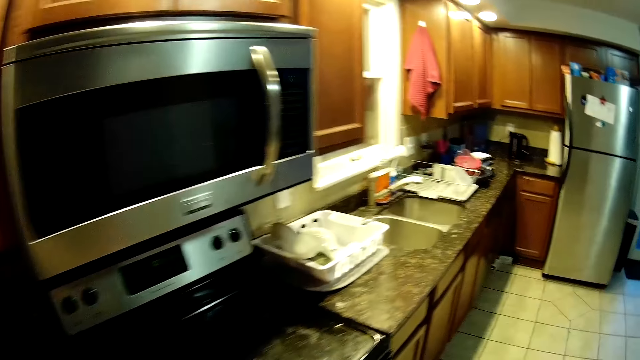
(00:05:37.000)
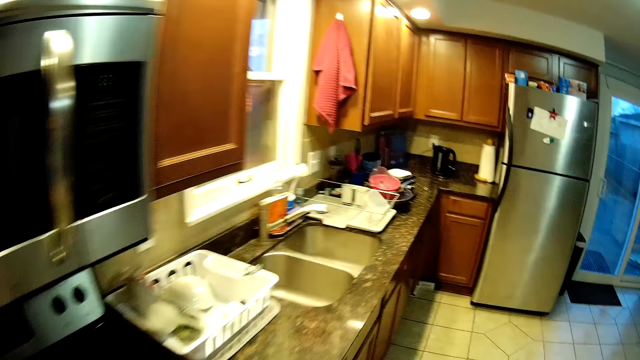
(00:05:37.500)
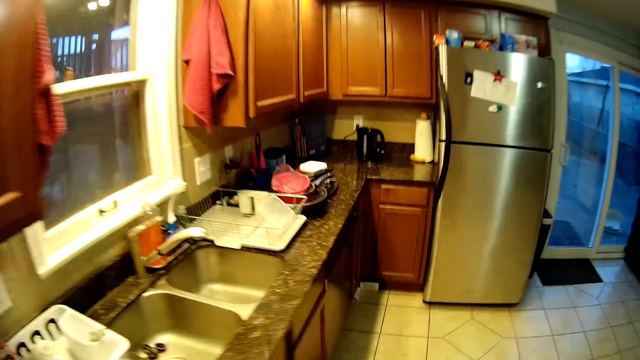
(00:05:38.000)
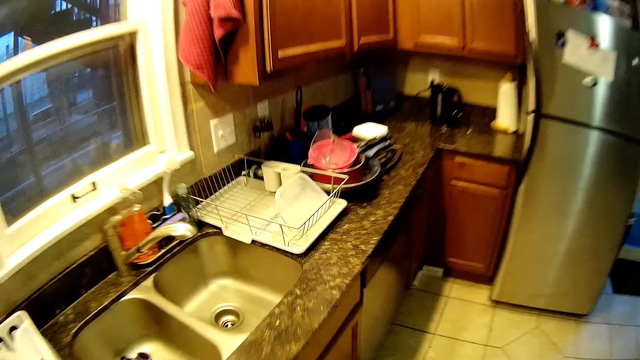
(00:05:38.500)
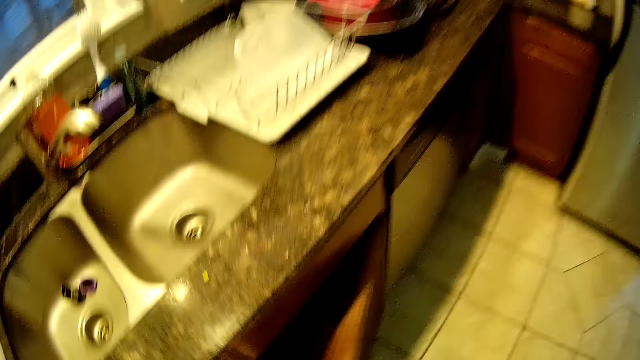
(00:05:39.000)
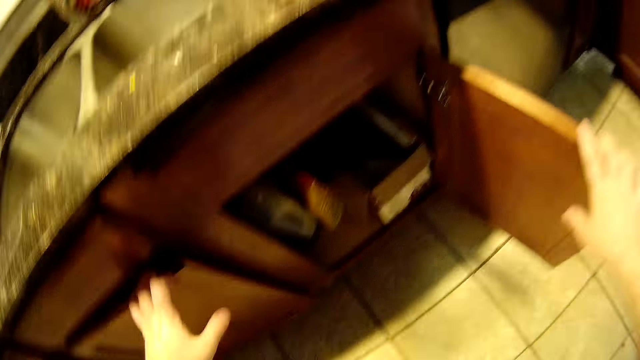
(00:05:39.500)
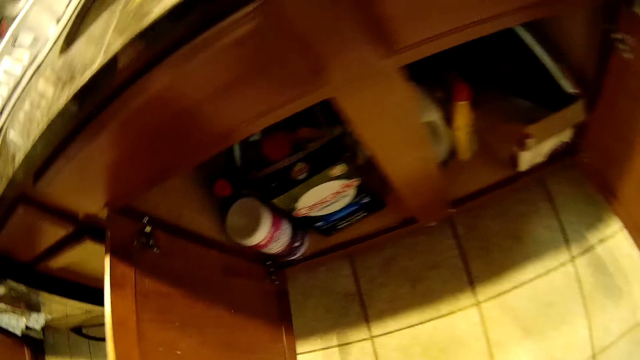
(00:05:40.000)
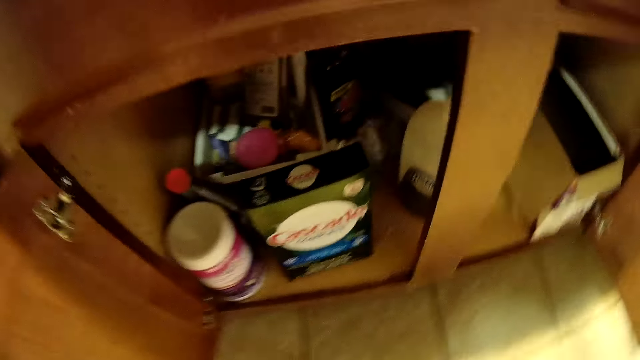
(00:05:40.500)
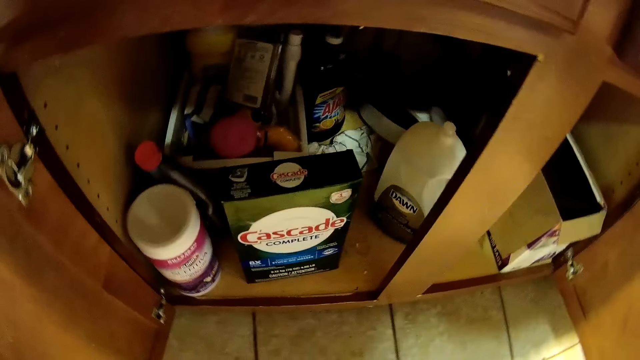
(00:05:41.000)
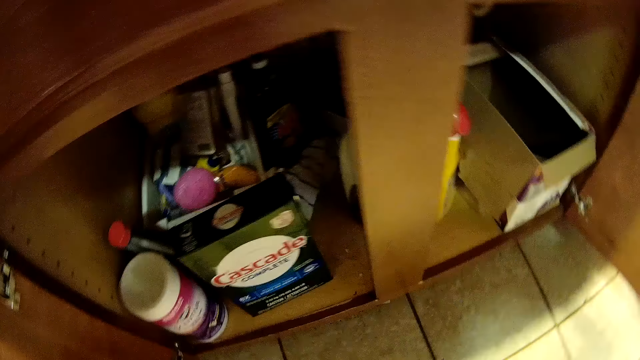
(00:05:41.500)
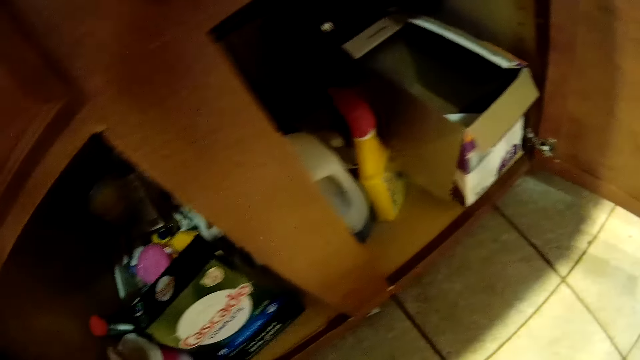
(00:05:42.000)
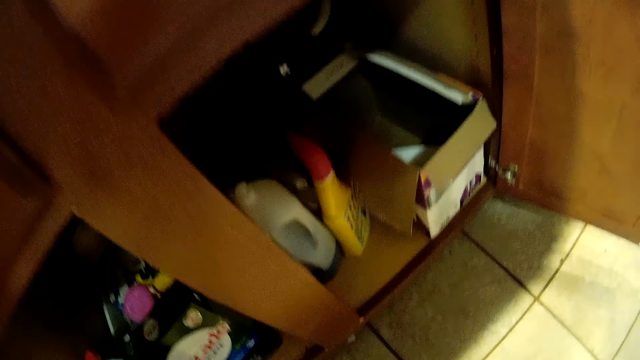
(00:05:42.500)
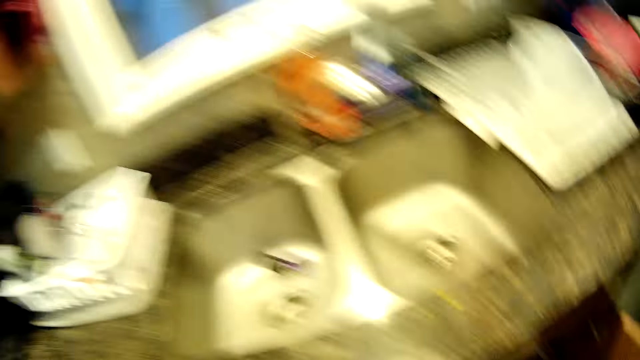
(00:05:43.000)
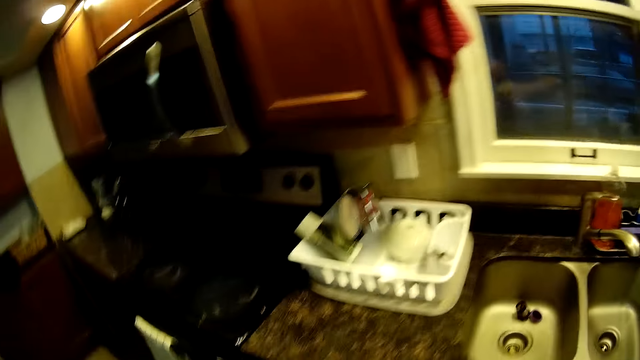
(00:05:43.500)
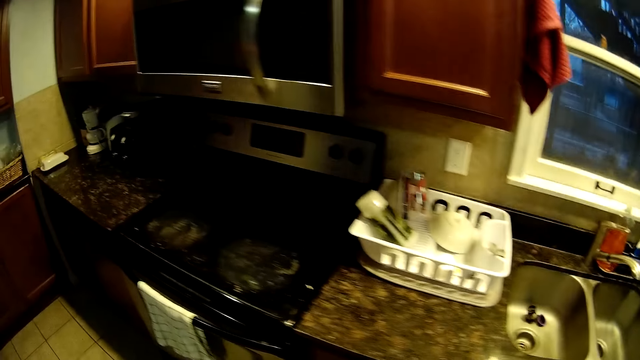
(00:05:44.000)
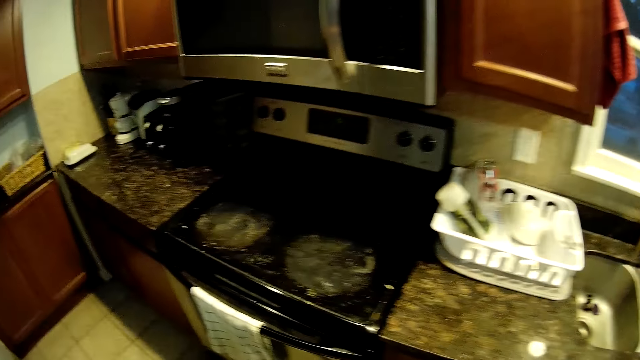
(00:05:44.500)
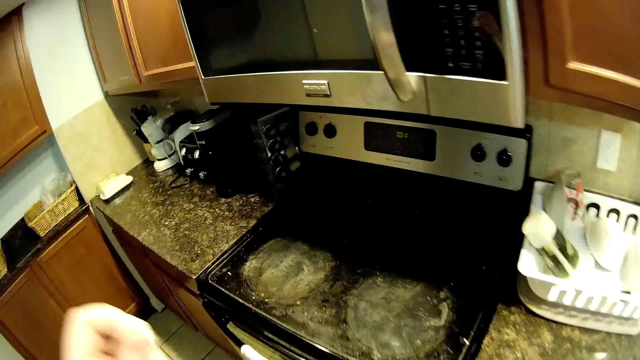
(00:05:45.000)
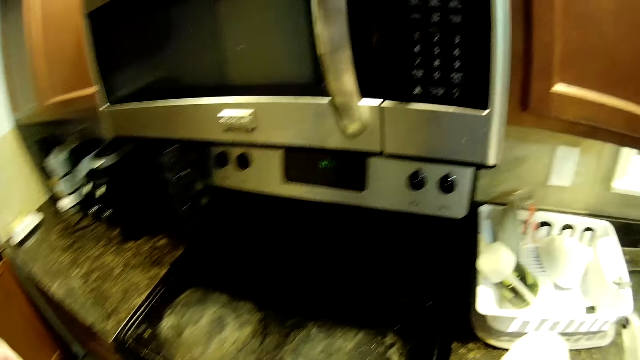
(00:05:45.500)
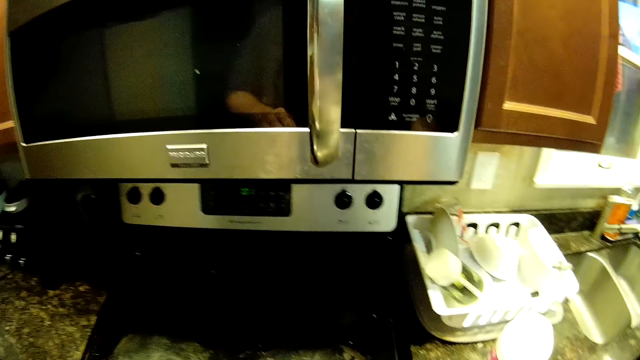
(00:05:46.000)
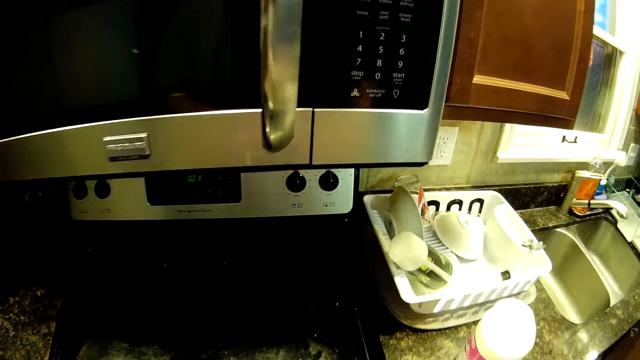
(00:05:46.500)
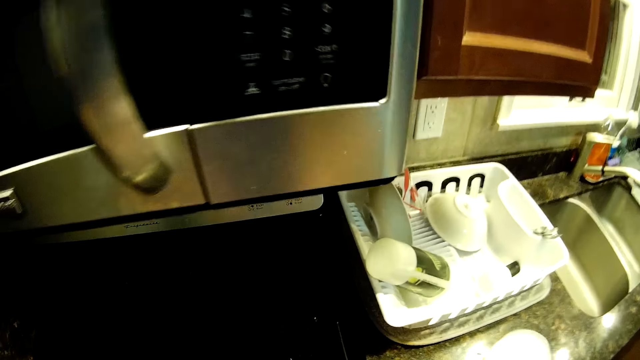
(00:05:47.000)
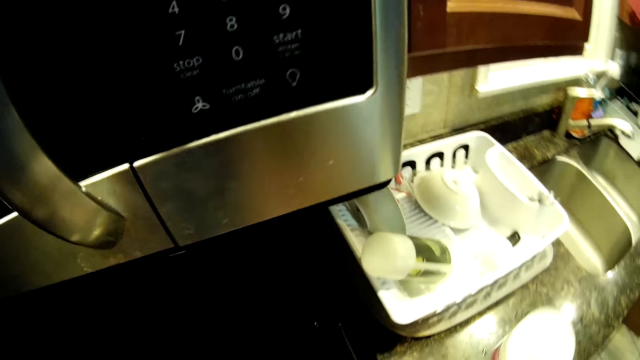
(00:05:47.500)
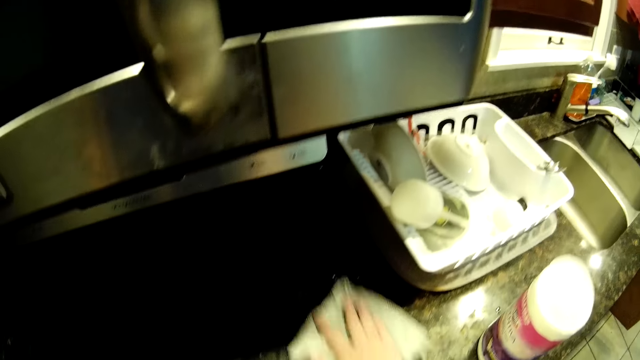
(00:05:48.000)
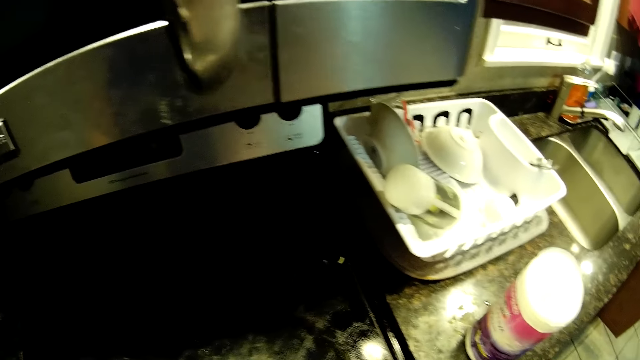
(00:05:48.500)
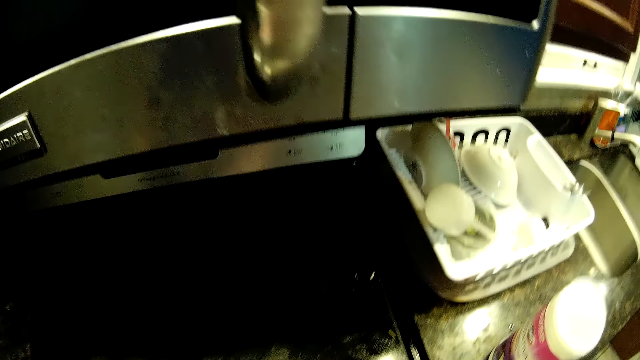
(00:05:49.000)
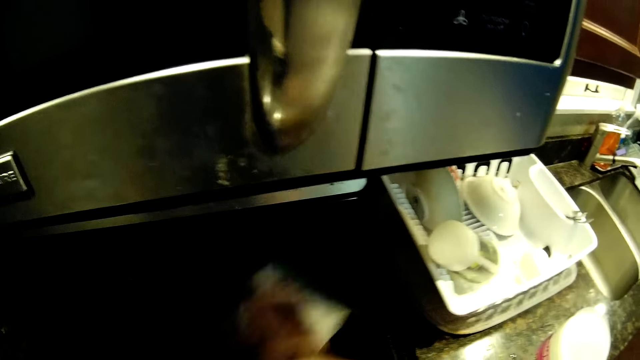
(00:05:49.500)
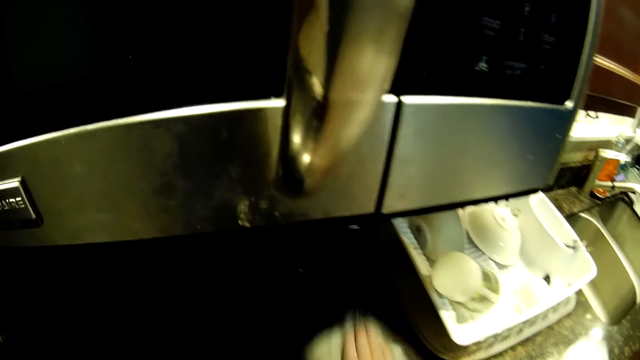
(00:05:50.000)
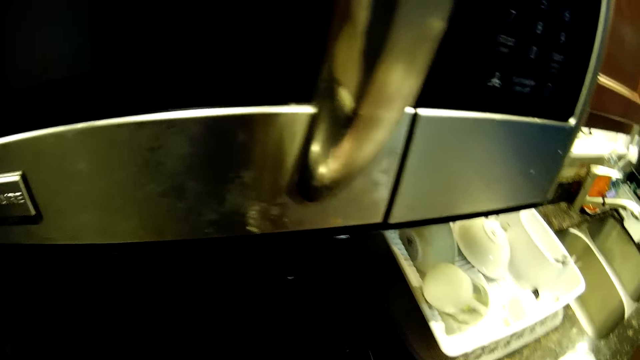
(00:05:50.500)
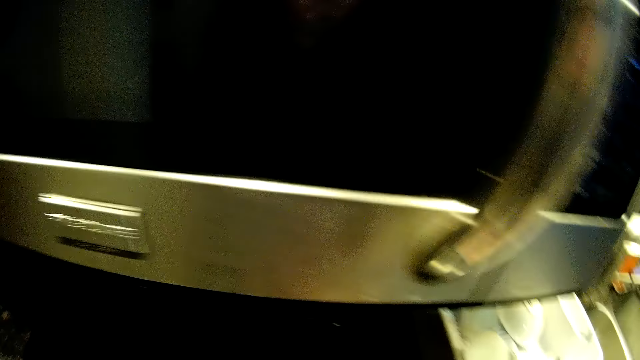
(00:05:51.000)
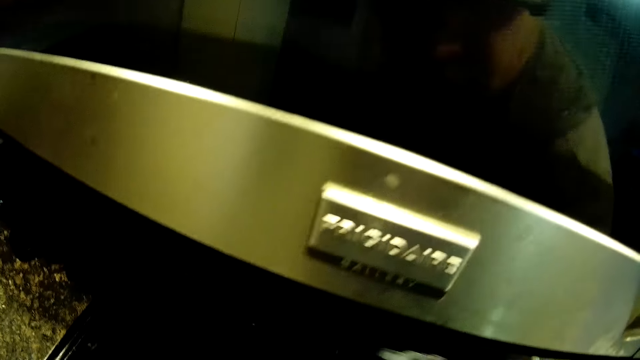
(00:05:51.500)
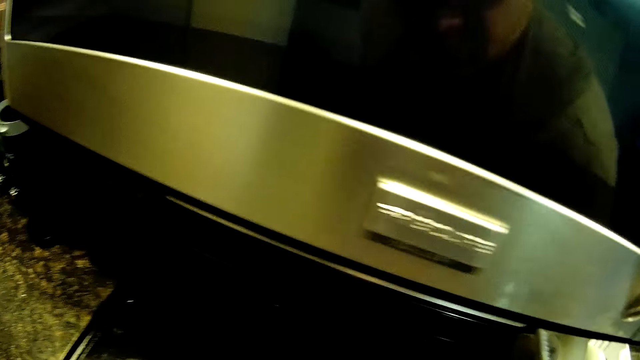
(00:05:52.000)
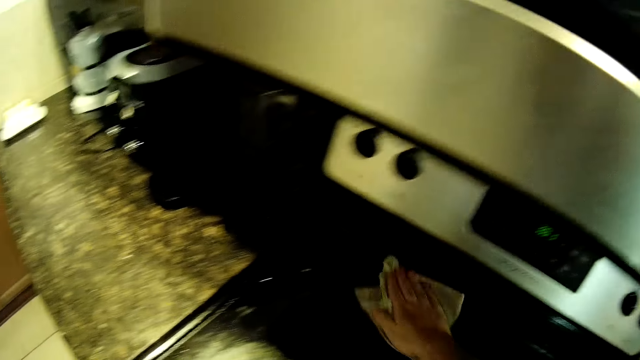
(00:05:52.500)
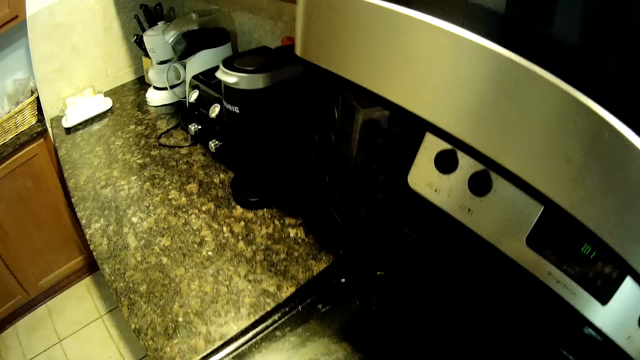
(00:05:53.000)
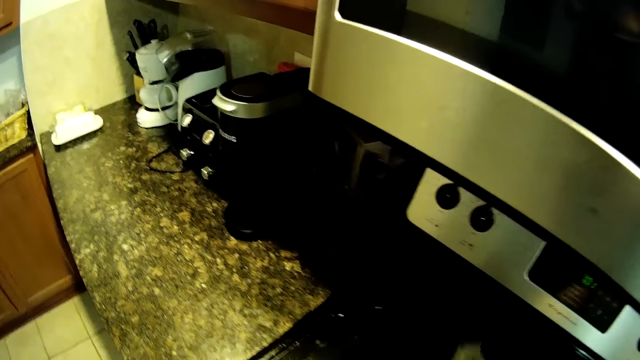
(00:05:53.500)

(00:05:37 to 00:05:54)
The camera wearer opens the cabinet under the sink. They take out the cleaning detergent, walk in the house, and close the cabinet. They spray the stove. They wipe the stove.

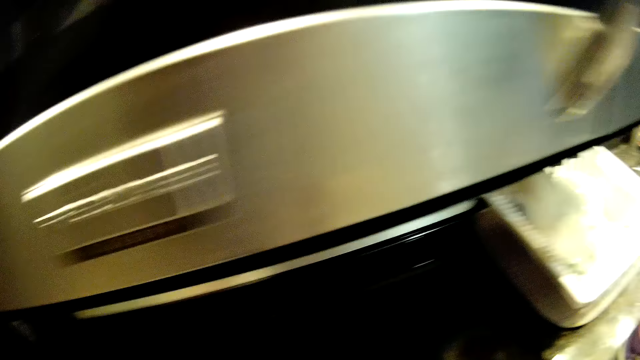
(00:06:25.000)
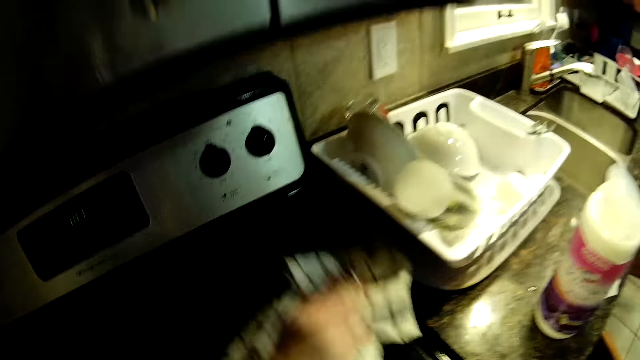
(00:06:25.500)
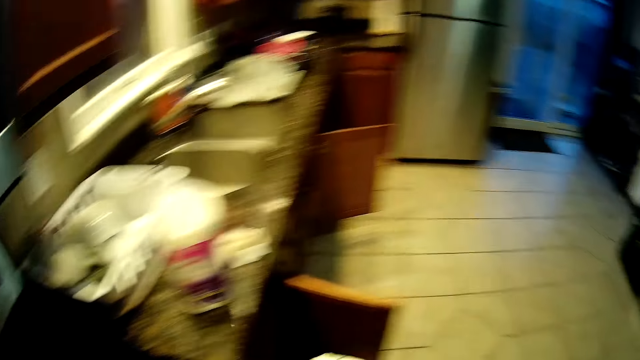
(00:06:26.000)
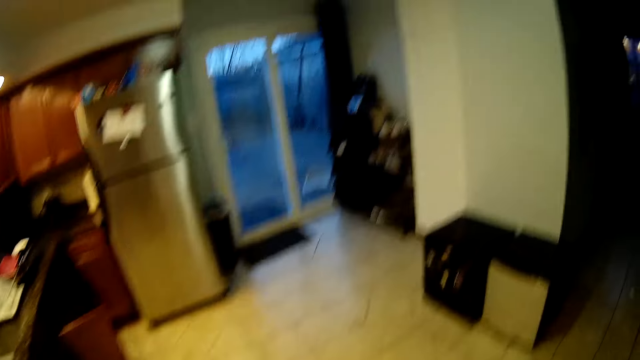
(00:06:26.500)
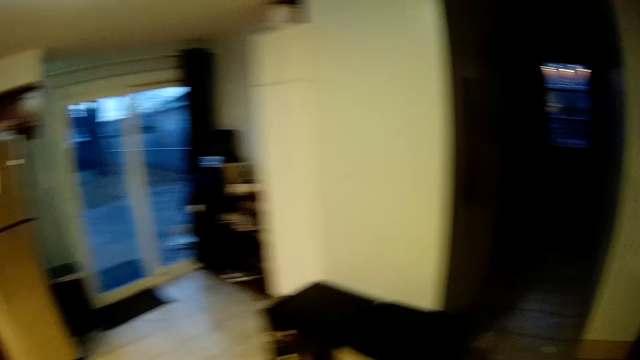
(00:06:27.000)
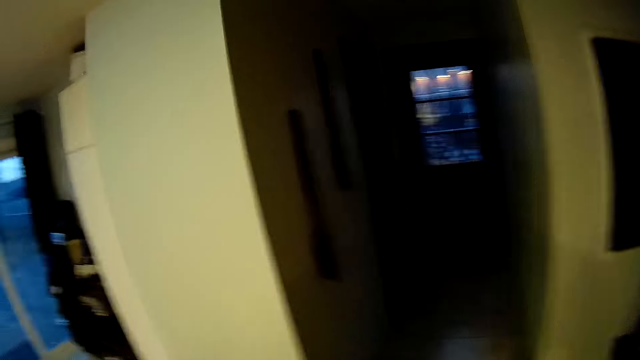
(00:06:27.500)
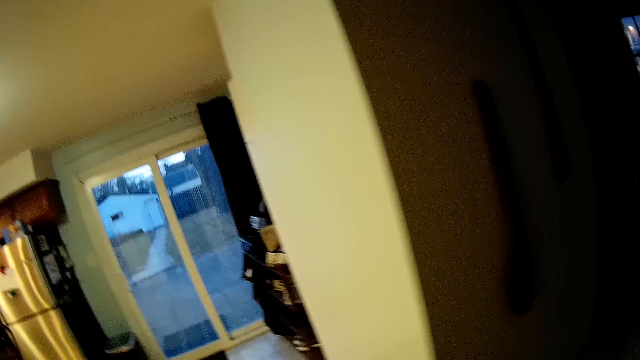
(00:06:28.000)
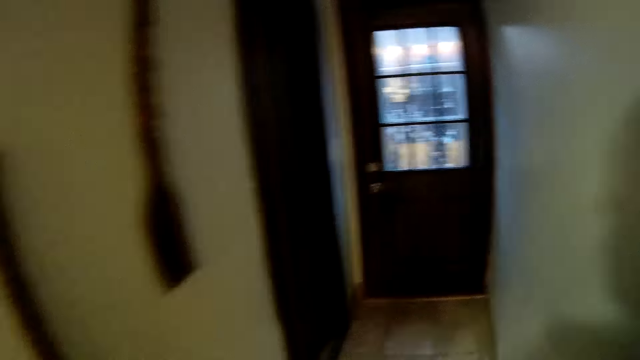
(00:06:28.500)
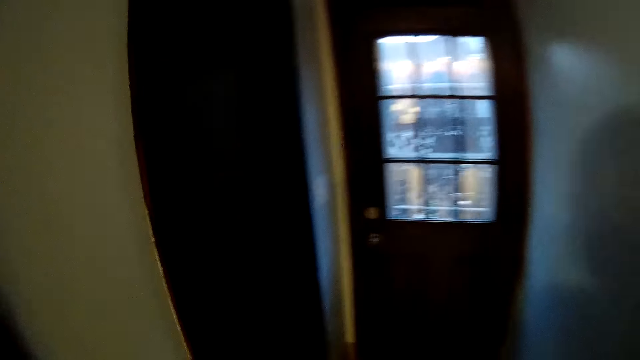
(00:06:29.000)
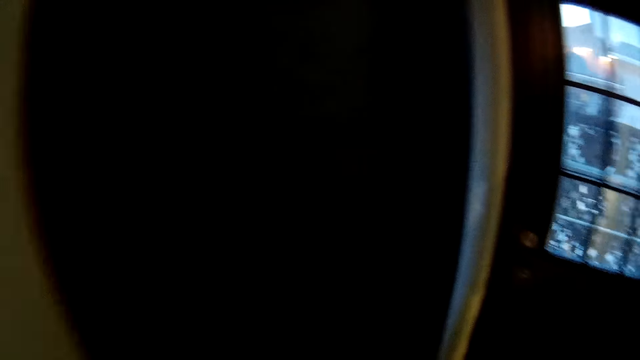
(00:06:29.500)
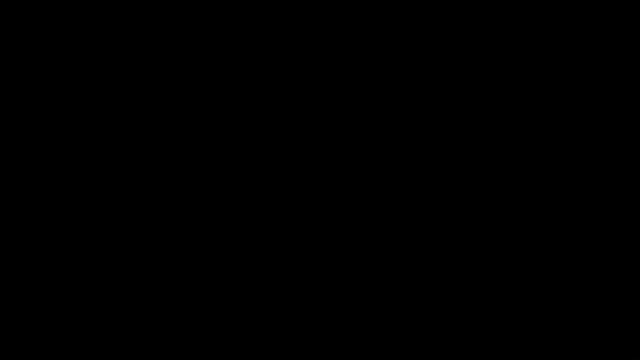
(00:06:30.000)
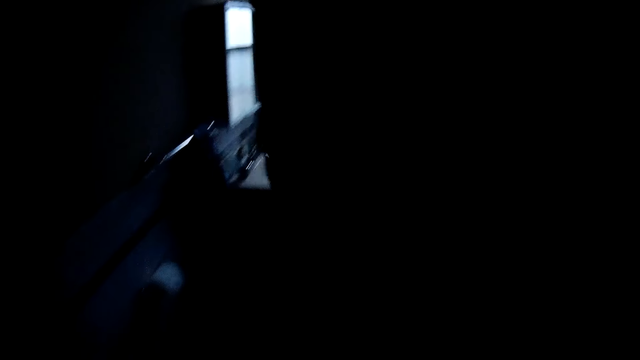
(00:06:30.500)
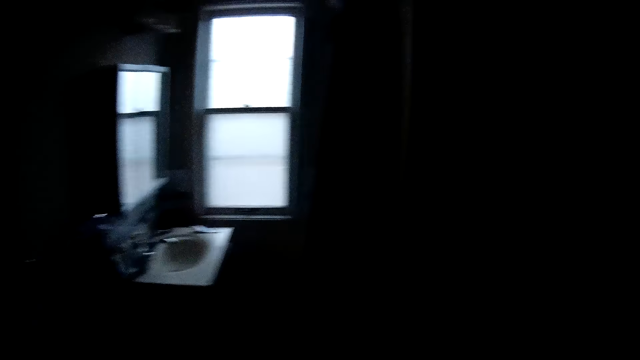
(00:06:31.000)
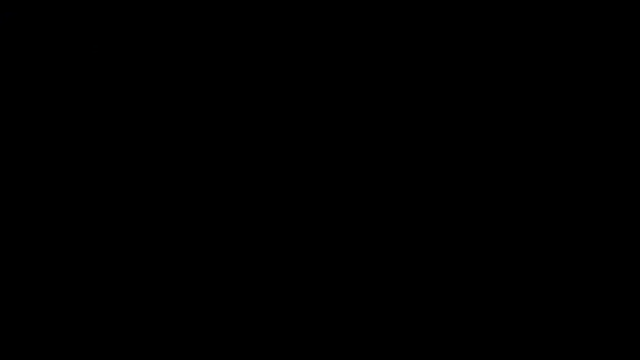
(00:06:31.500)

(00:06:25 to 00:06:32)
The camera wearer walks in the house. They move around. They open a door.
